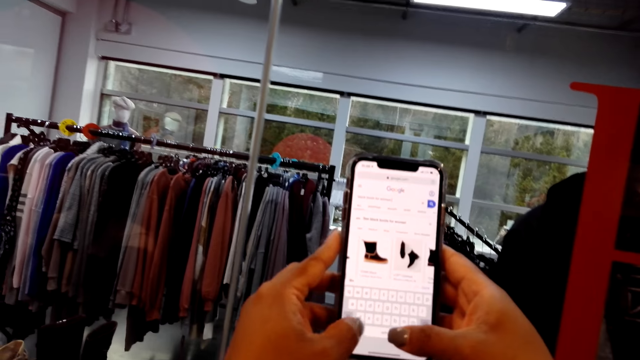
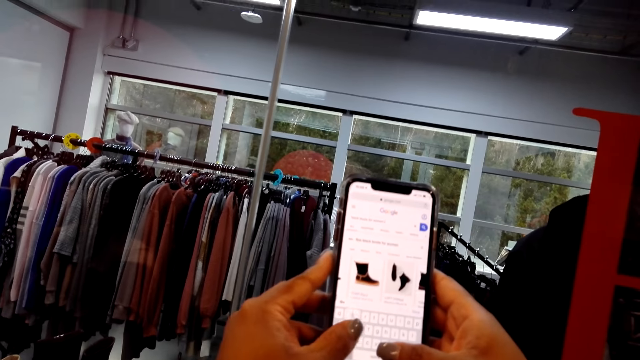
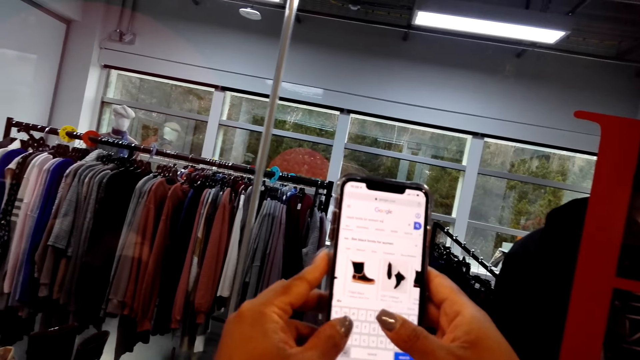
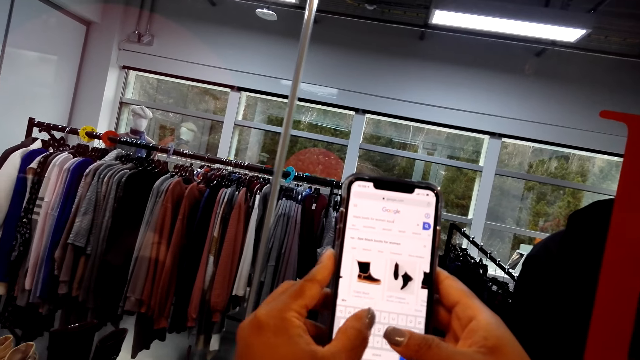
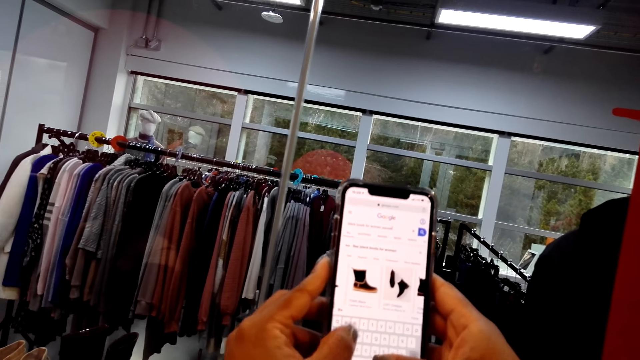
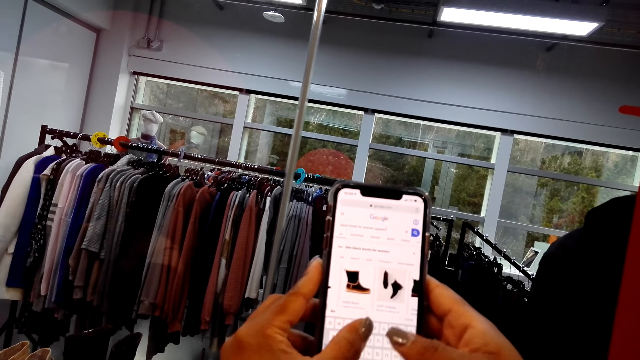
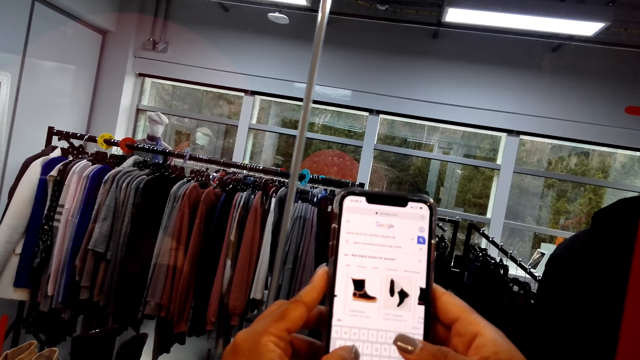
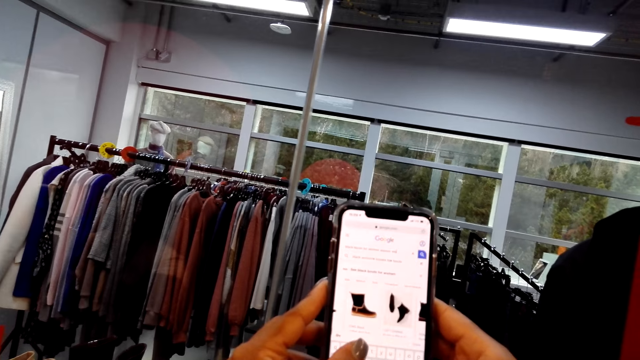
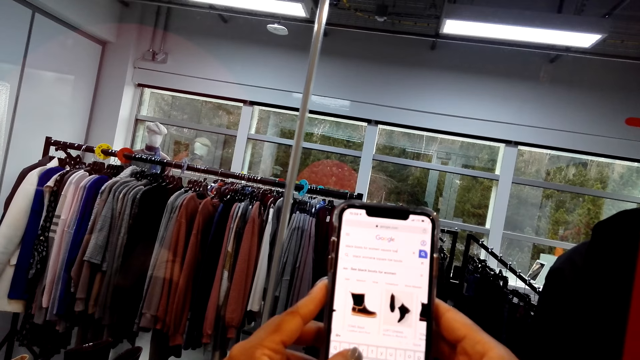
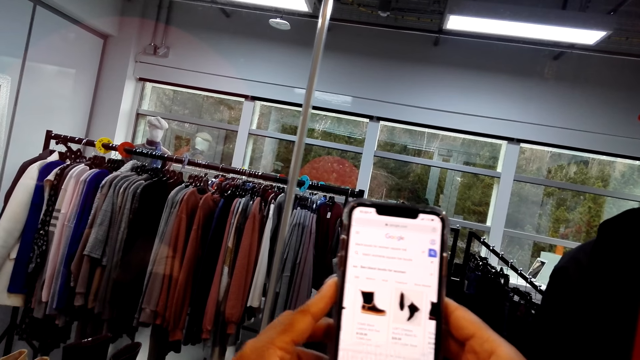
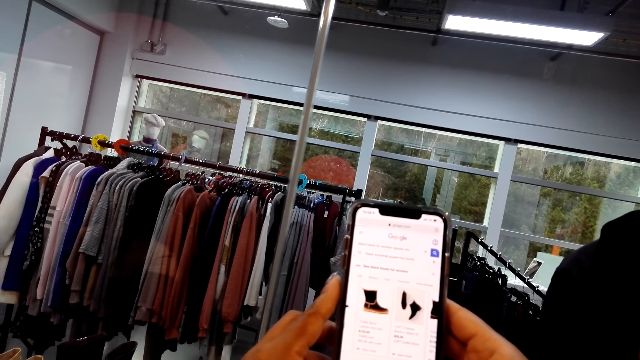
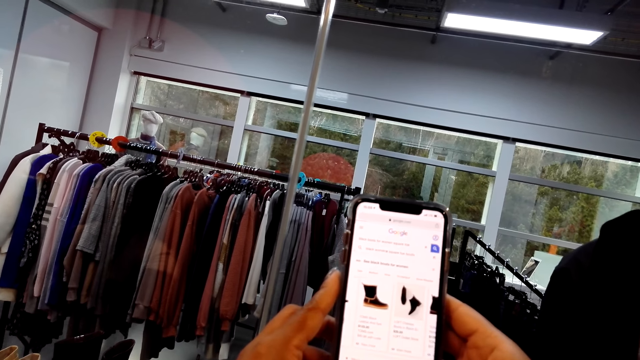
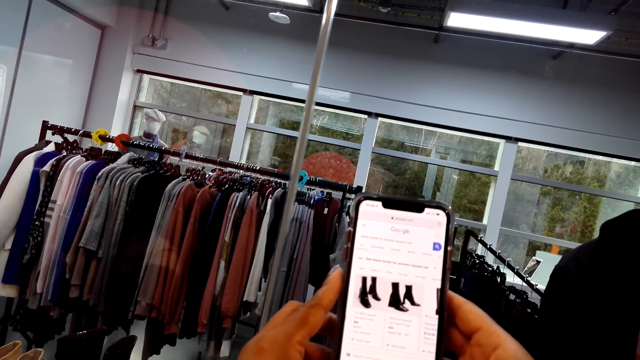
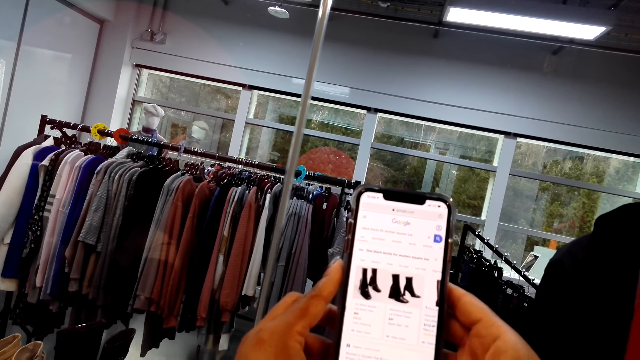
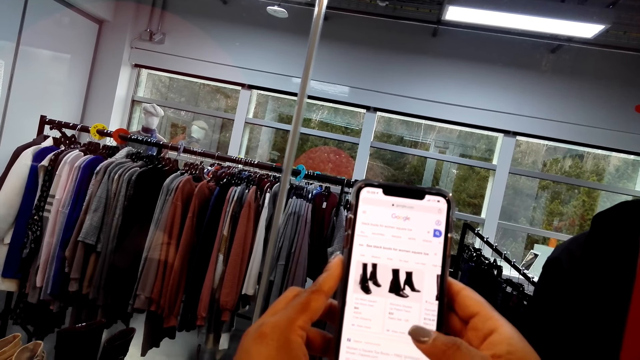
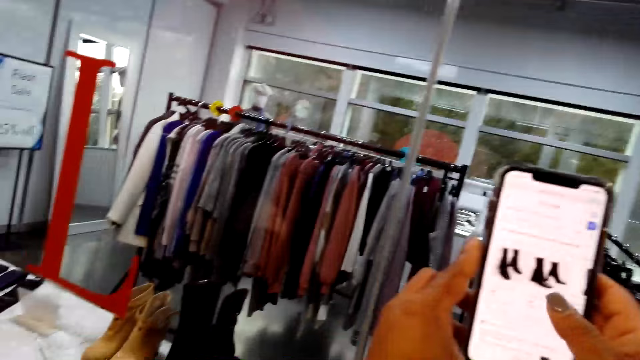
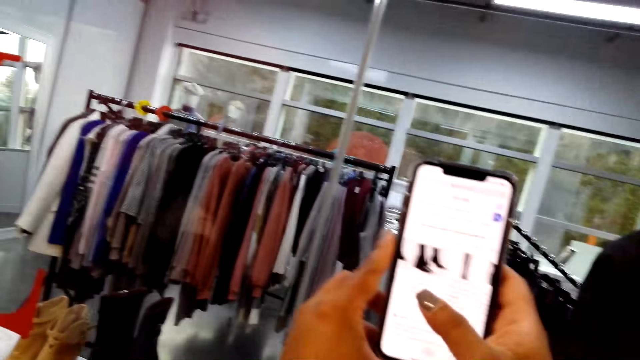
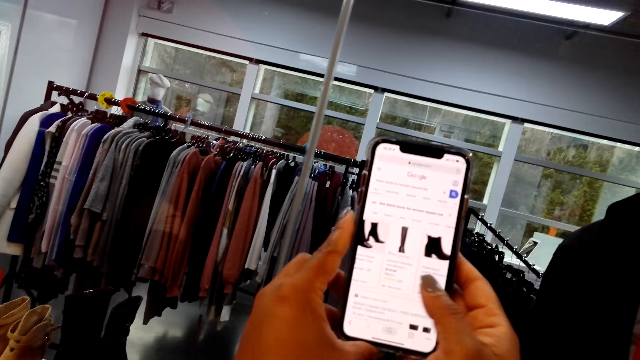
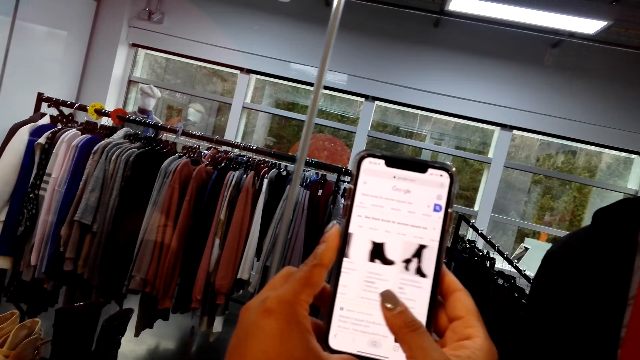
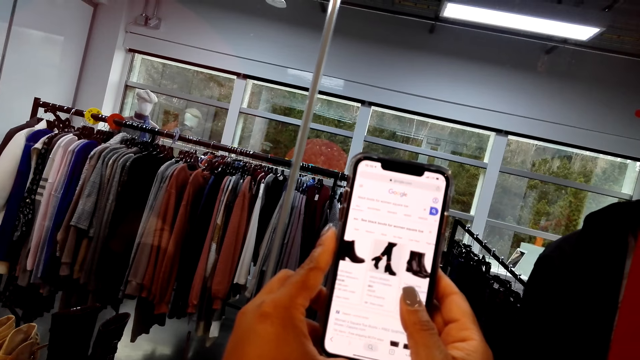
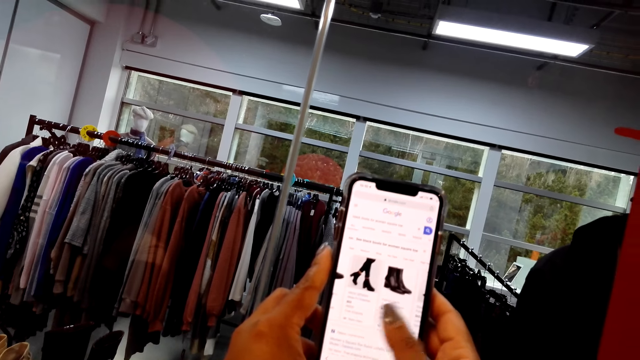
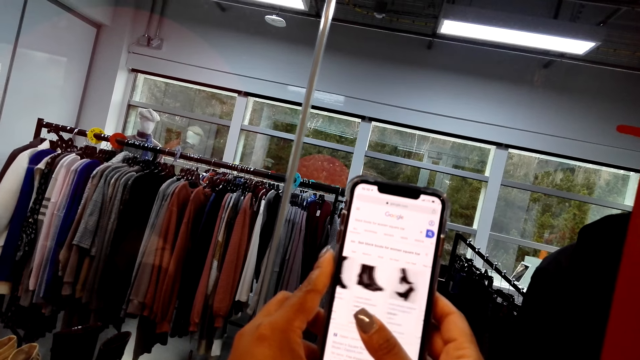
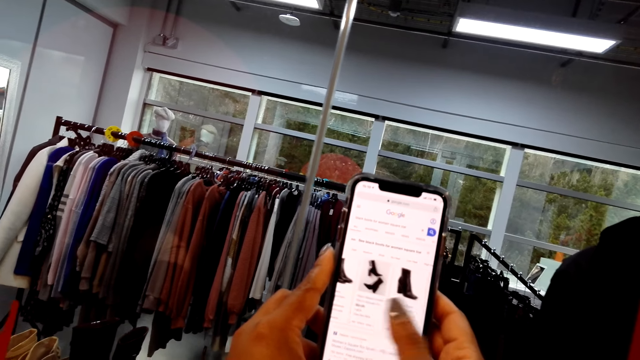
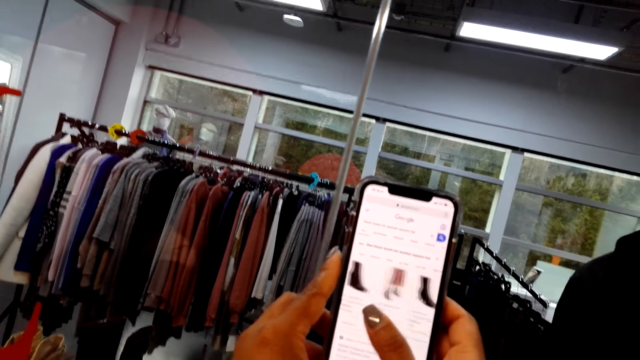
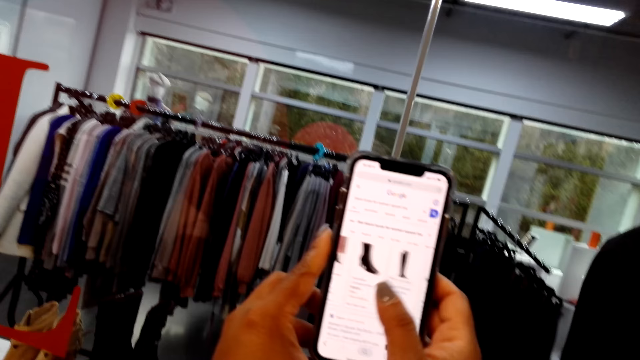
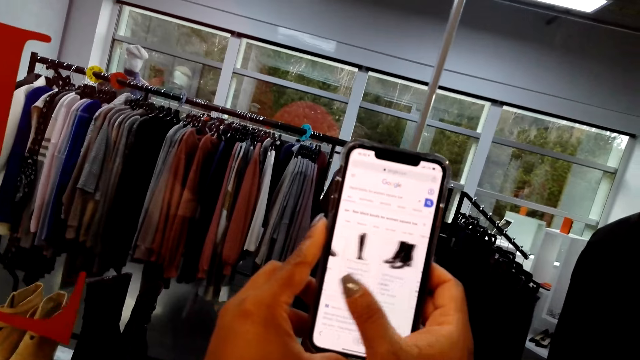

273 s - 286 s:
The camera wearer types on a phone. They scroll the phone. They scroll the phone again.

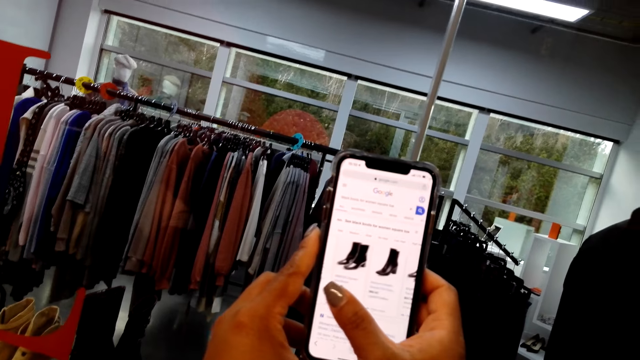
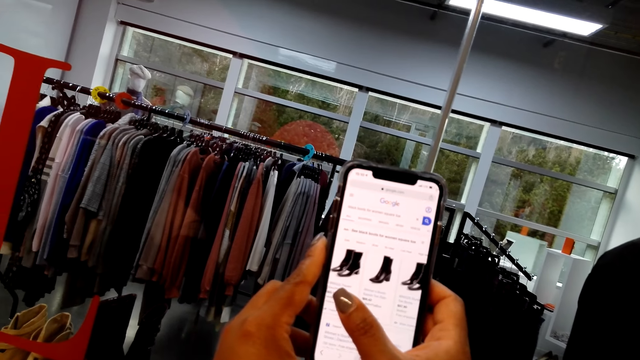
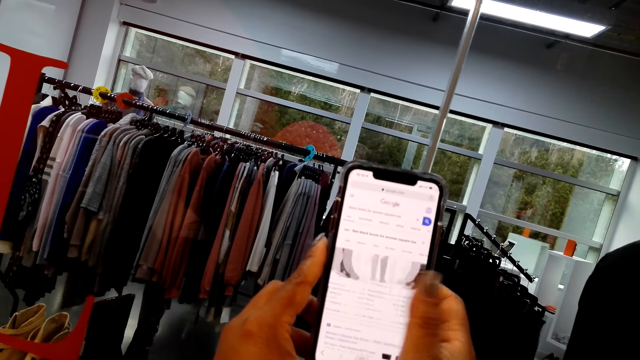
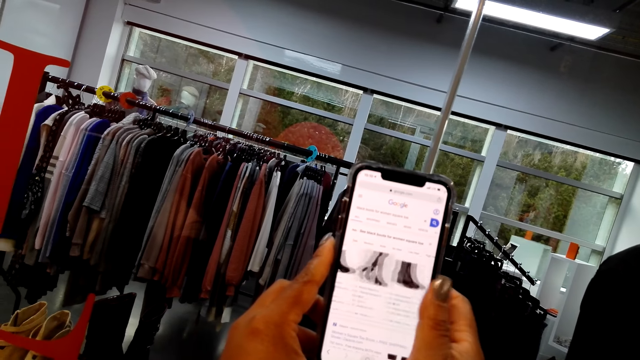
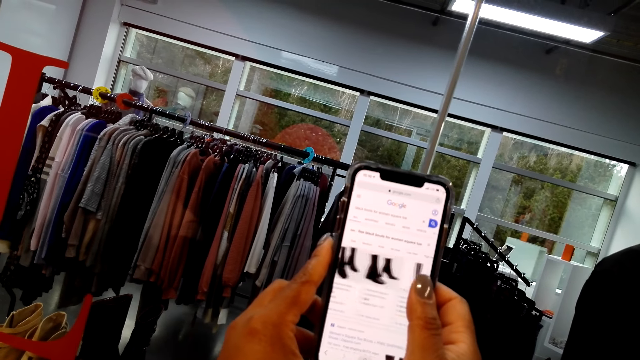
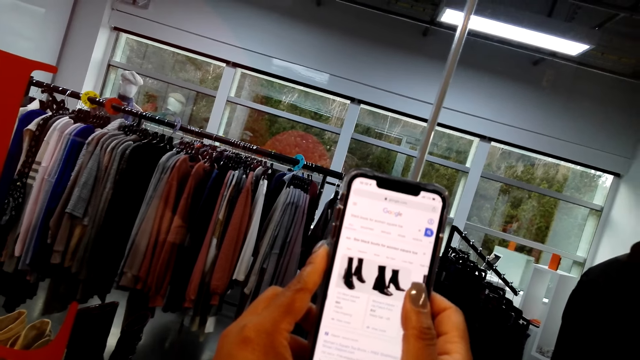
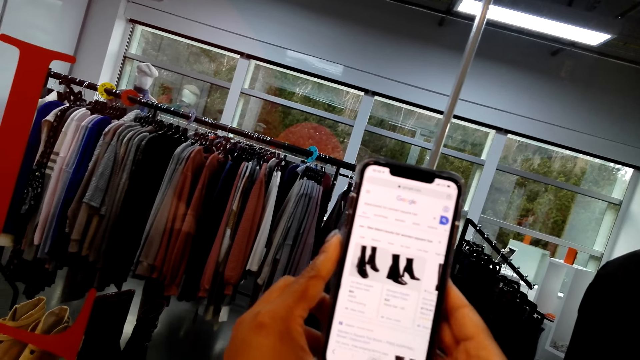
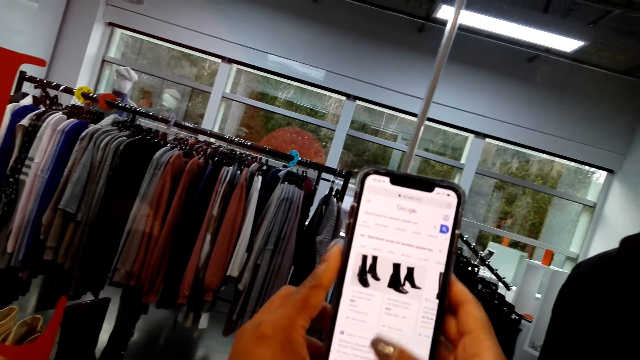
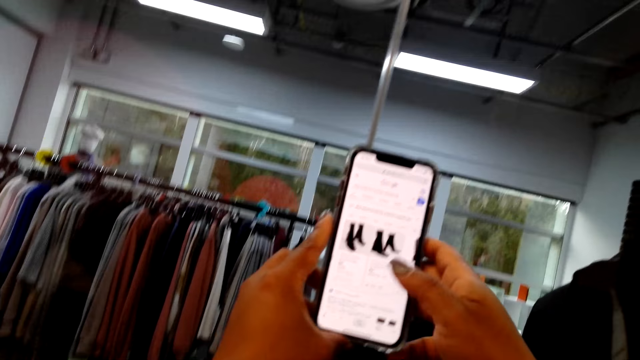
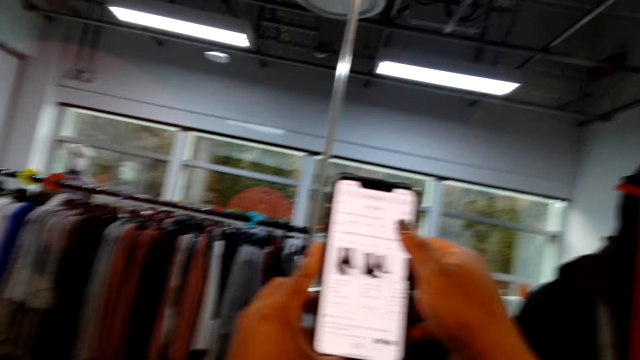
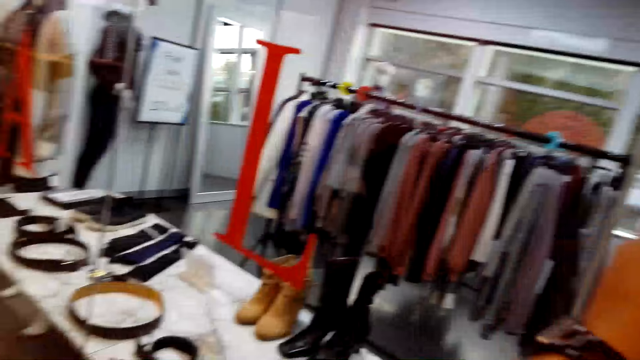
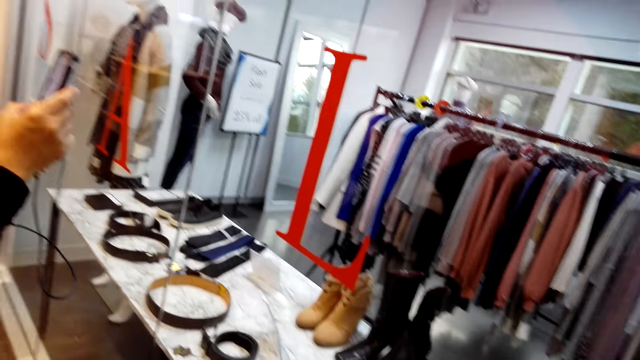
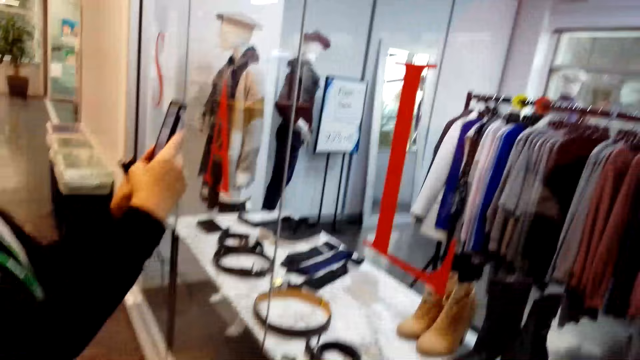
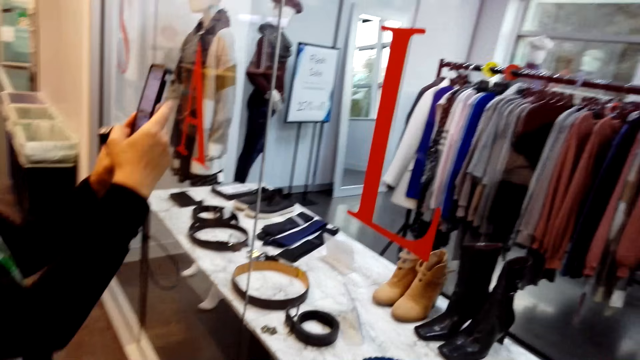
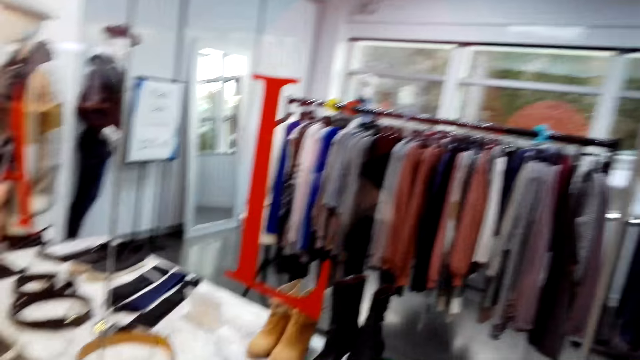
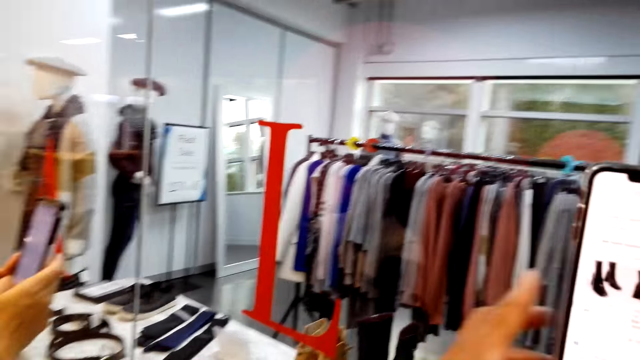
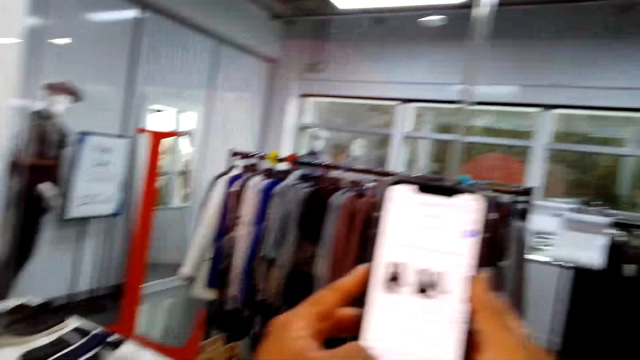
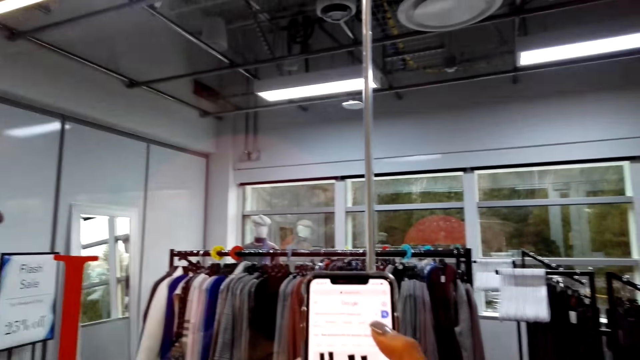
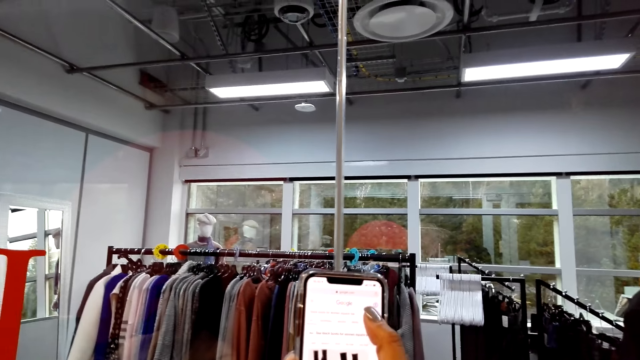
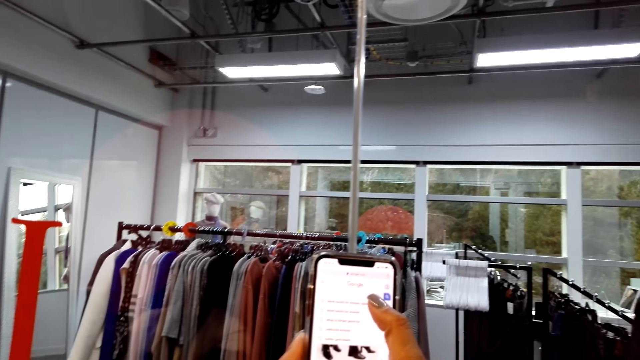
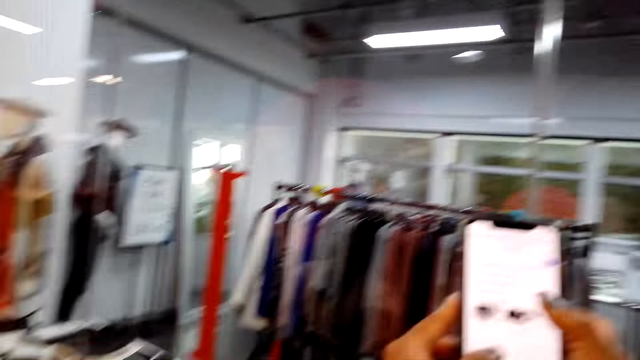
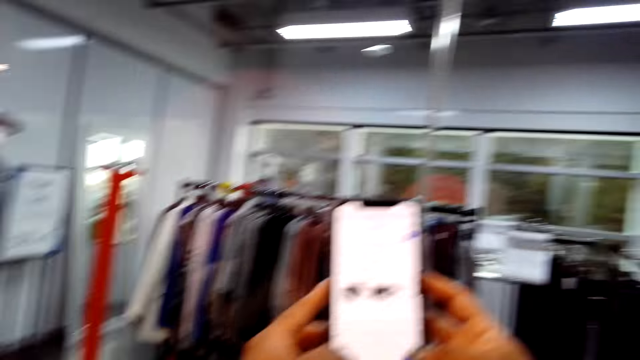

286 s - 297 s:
The camera wearer looks at a tag on the table through the boutique display window. A woman scrolls a cellphone. The camera wearer types on a cellphone.
